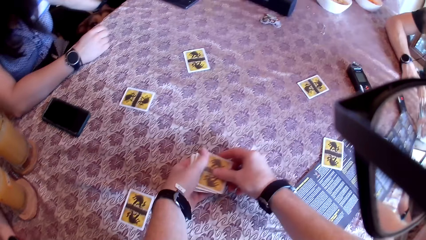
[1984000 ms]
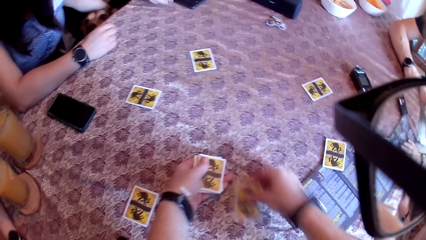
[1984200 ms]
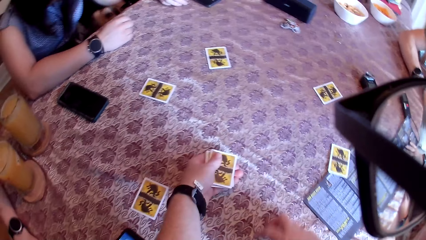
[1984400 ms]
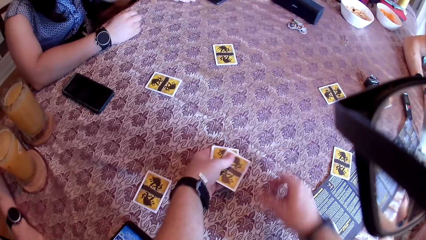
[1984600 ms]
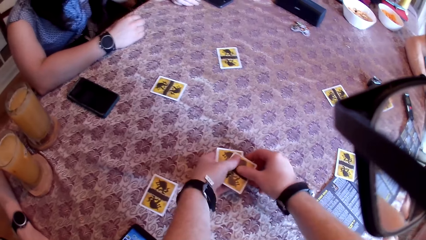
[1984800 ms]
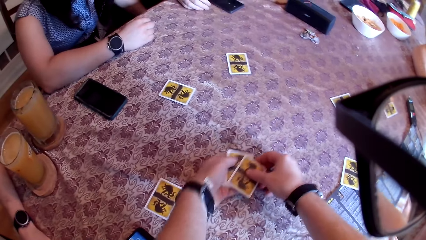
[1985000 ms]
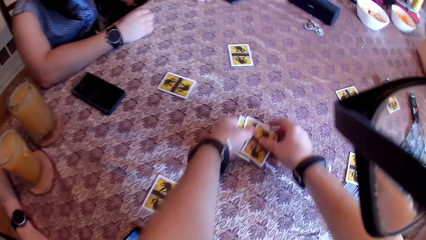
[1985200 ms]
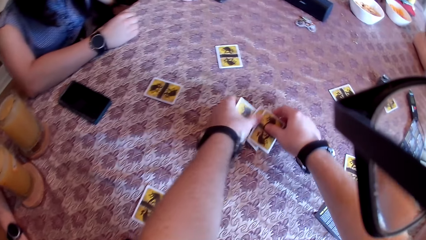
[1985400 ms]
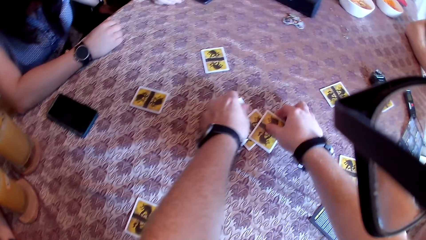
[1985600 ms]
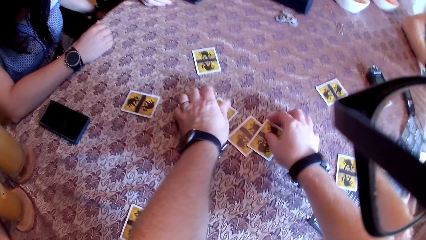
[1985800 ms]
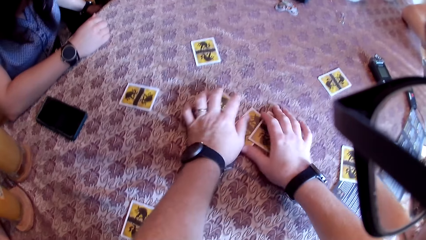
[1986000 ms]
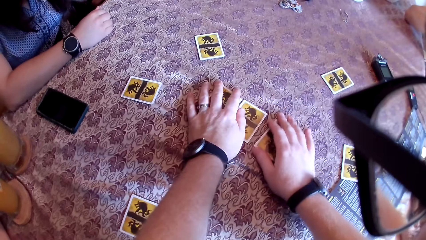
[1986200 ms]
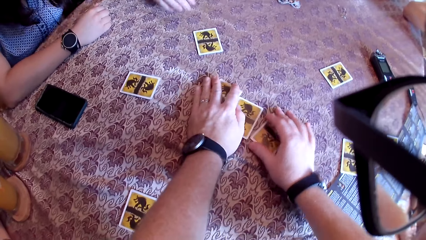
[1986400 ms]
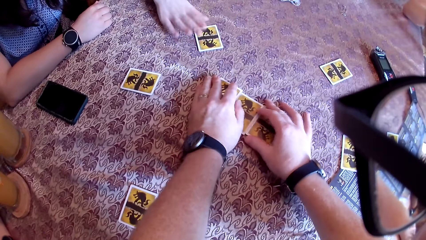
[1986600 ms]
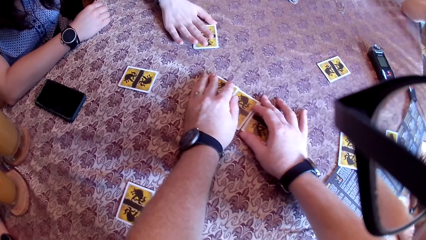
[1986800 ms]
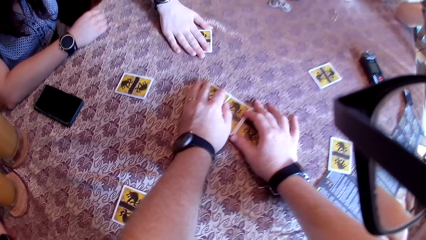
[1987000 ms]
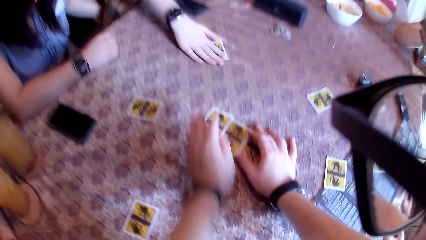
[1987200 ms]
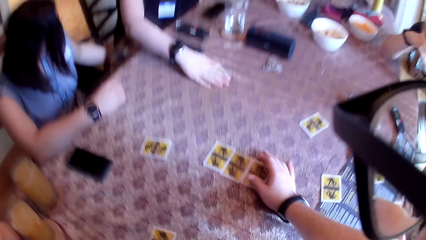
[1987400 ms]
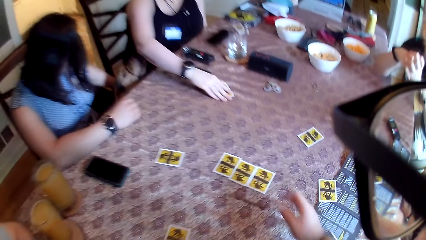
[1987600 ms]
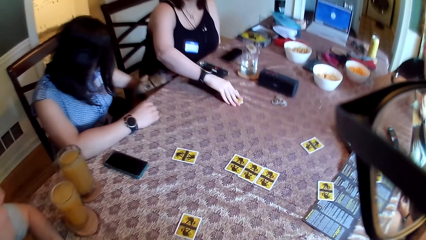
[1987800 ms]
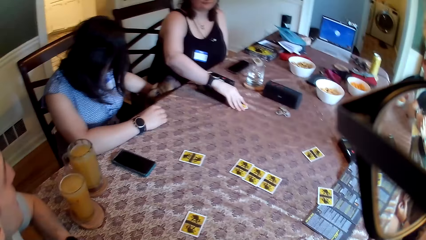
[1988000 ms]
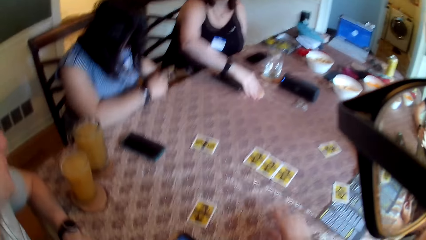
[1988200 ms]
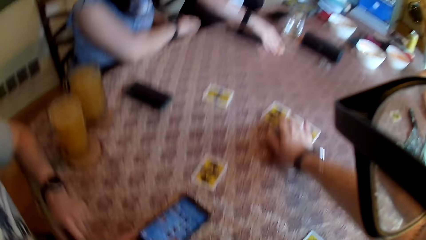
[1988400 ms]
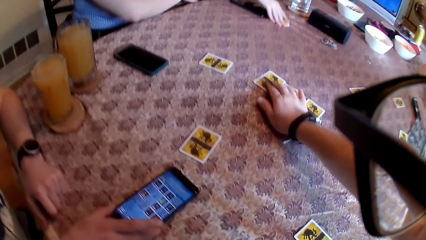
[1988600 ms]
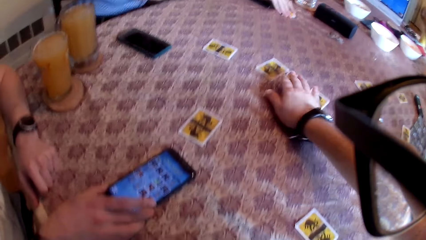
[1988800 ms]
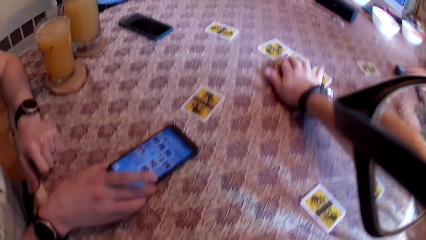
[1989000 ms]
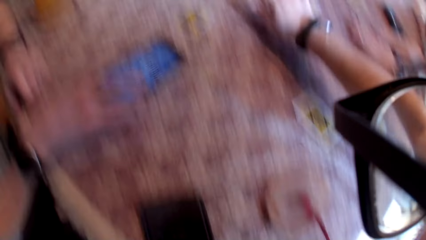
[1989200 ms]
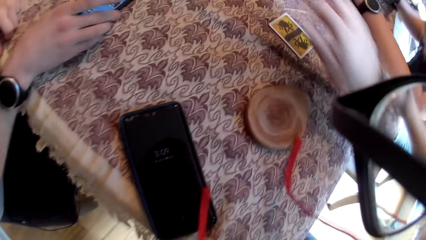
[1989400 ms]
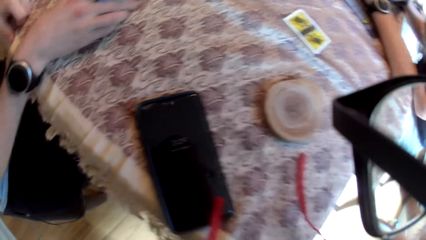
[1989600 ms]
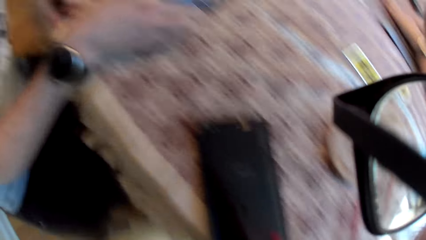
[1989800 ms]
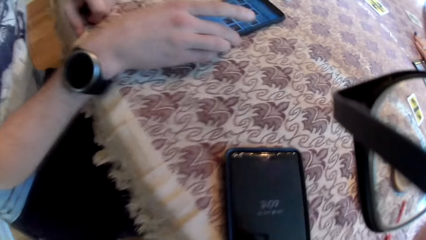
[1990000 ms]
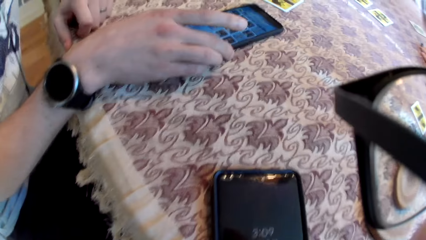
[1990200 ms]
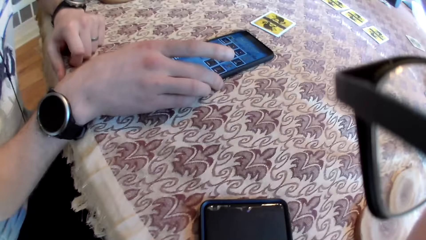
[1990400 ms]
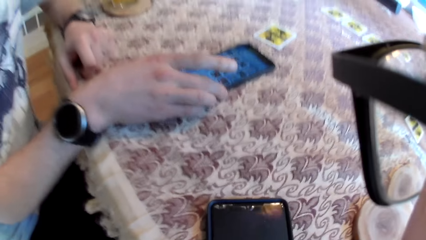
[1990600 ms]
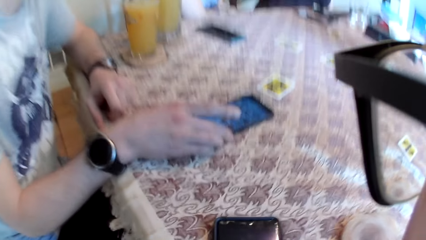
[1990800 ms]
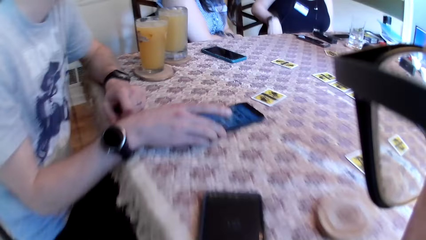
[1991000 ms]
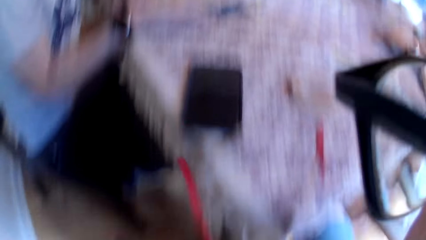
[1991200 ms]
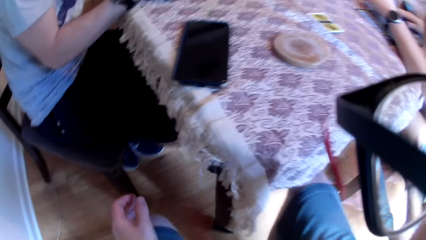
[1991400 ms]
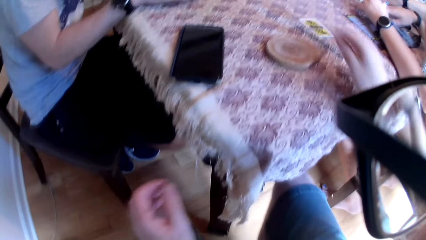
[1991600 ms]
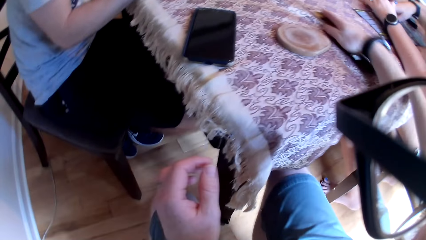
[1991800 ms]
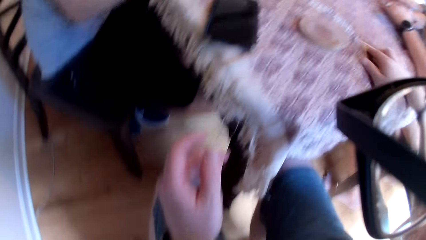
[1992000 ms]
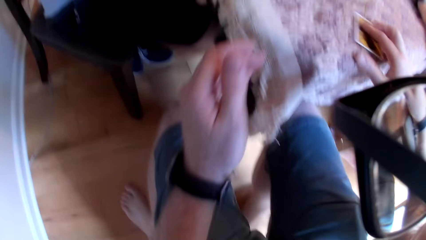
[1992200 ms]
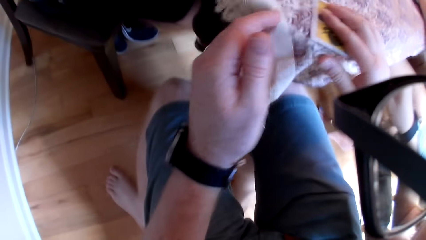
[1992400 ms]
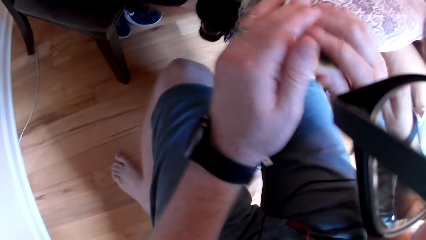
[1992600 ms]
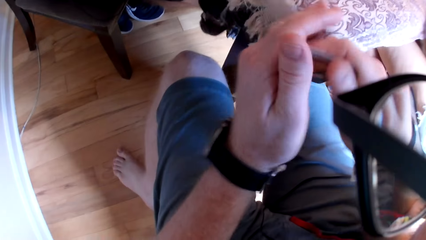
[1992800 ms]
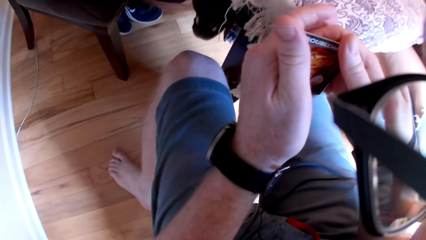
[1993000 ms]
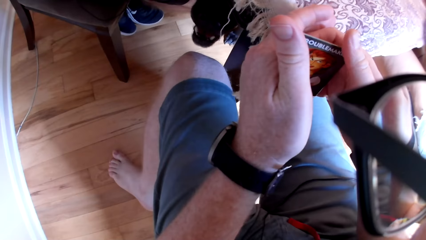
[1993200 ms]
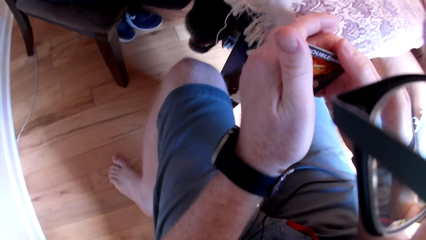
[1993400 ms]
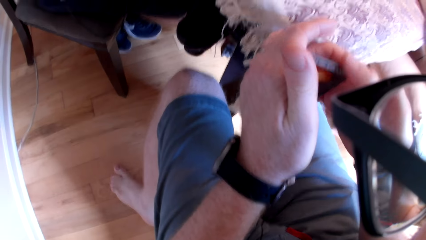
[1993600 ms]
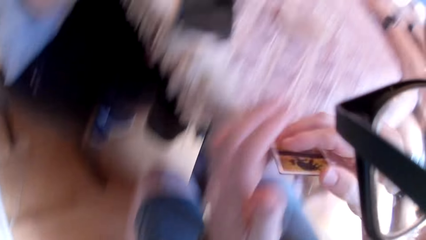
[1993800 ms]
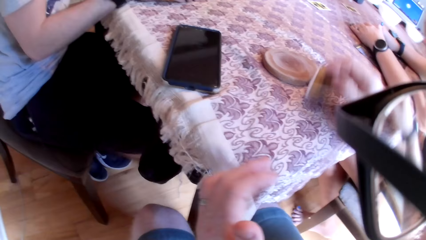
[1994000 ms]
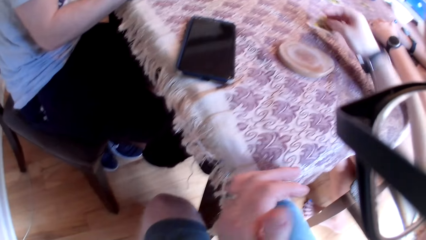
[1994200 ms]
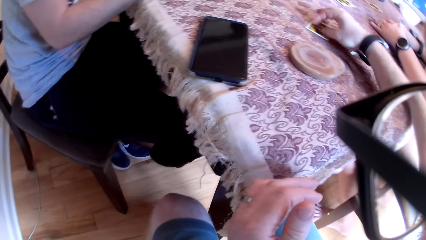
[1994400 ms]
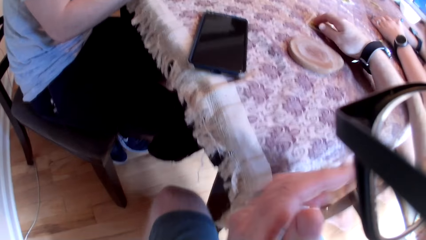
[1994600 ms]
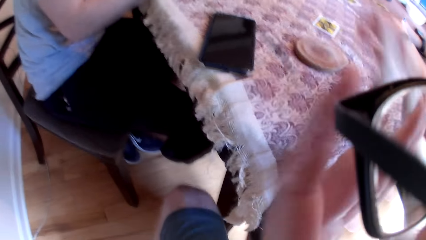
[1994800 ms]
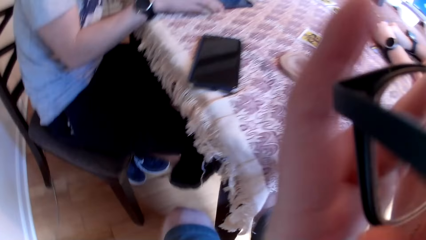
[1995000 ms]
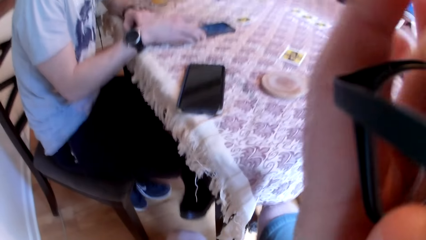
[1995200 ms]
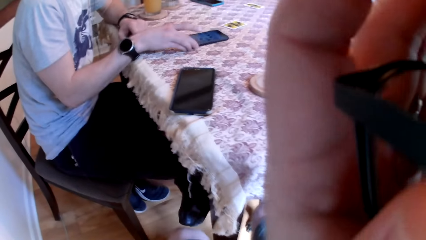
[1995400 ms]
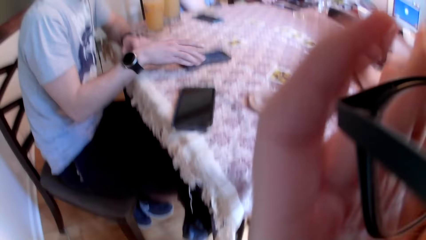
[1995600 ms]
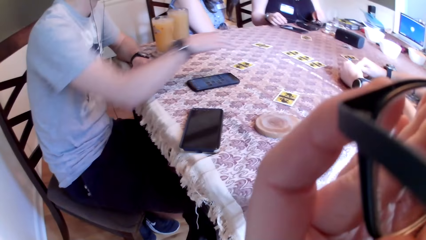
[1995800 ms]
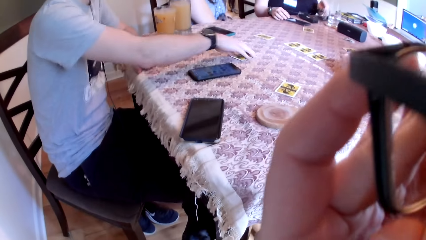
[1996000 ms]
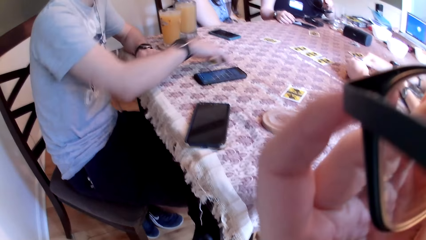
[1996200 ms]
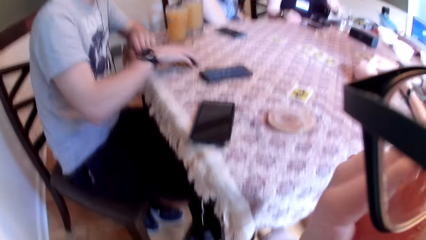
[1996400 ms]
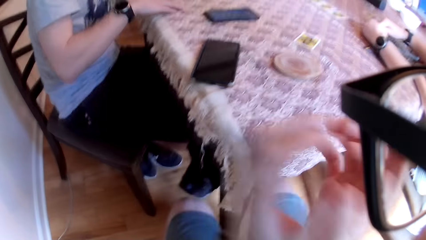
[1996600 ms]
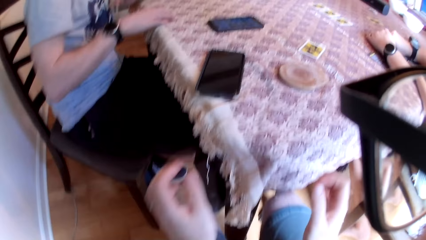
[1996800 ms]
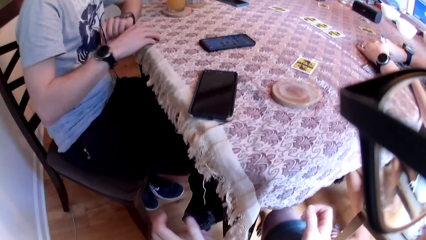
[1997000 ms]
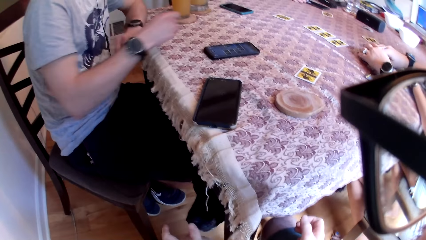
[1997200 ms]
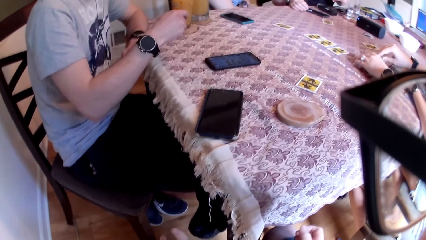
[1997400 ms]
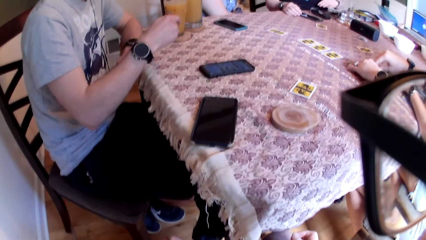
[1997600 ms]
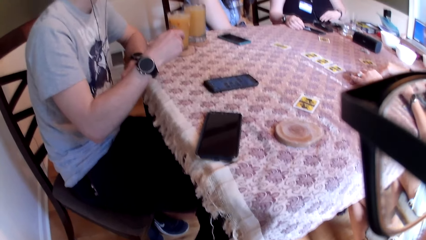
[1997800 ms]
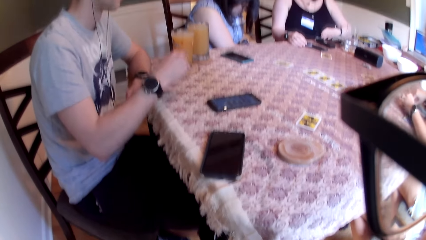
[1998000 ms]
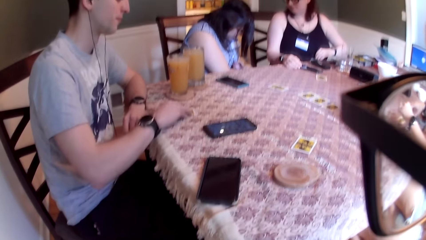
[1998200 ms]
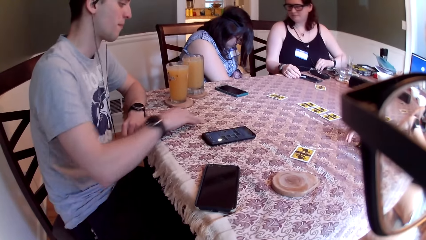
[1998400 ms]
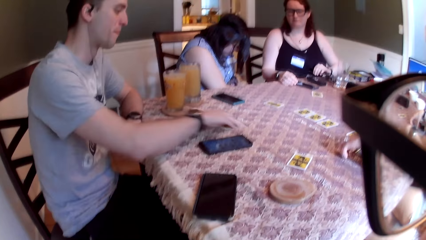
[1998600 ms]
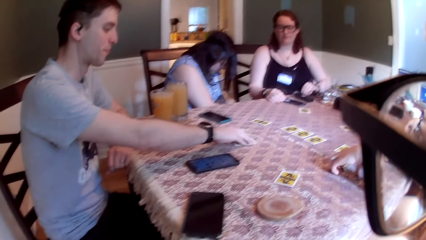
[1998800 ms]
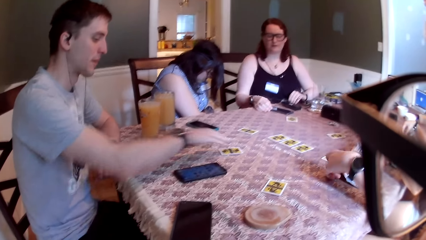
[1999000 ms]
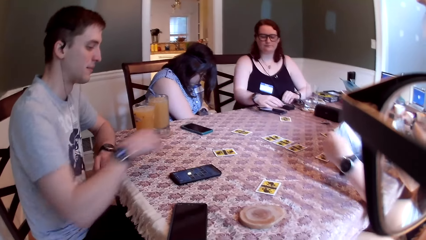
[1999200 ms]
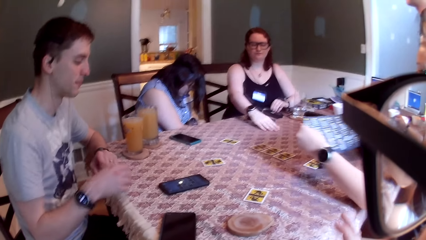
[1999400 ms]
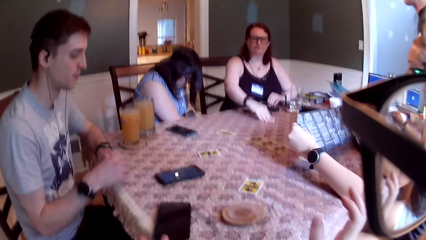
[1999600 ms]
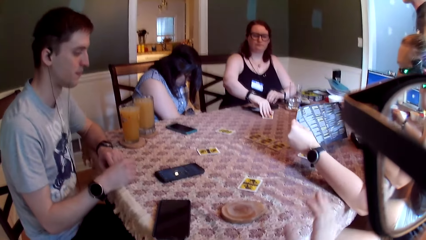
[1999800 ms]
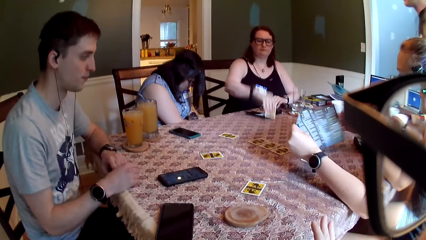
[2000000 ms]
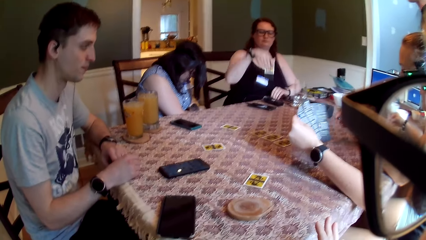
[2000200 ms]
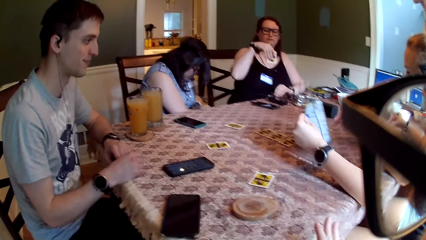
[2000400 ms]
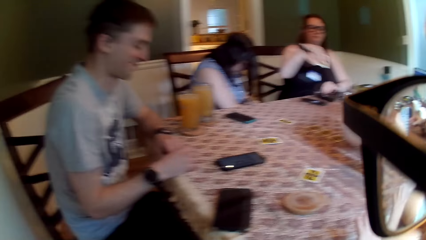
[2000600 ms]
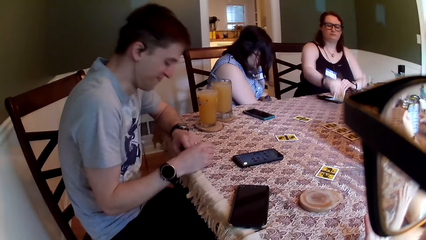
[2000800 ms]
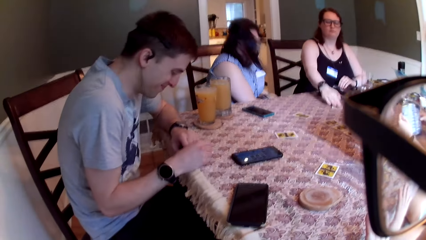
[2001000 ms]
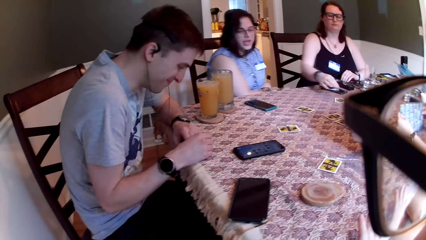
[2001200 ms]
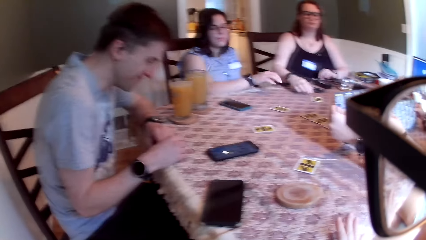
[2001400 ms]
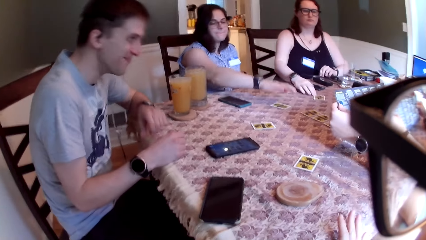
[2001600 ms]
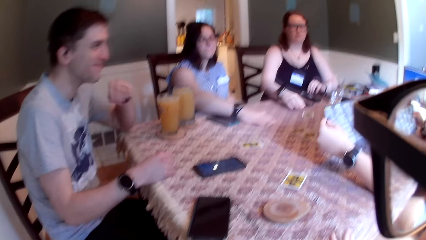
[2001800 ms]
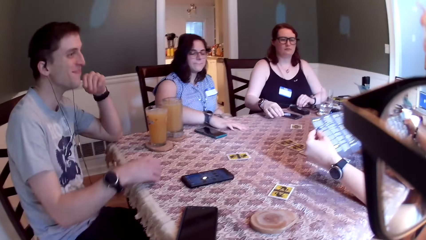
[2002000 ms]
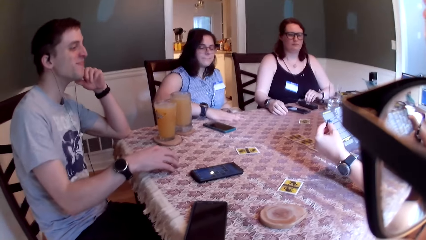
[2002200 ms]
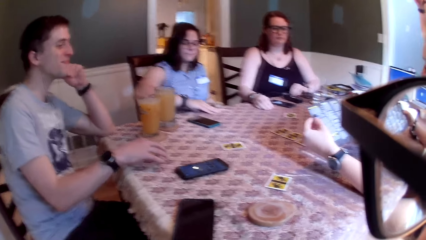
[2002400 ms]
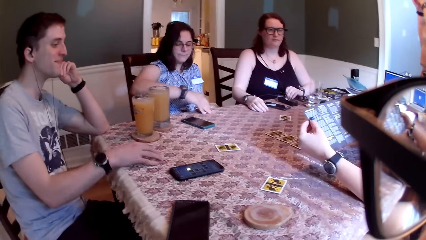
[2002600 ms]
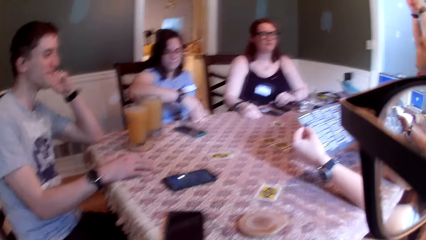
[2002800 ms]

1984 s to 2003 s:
The camera wearer spreads out three cards on the table with both hands. A woman interacts with a dog. Another woman shifts a card on the table with her right hand. The camera wearer adjusts the cards on the table with his right hand. He shifts the cards on the table with his right hand. He sits on the chair. He shifts the card on the table with his right hand. He picks cards from the table. He holds the card with both hands. He stares at the cards. He puts the card on the table with his right hand. He adjusts his eyeglasses with his left hand. A man shifts a phone on the table with his right hand. The man holds the phone on the table. The man takes the card from the table with his right hand. The camera wearer converses with the group of people at the table. The man puts the card on the table with his right hand. The man shifts the card on the table with his right hand. A third woman picks up the brochure with her left hand. The second woman picks up the card from the table with her right hand. The third woman reads the brochure. The second woman puts the card on the table with her right hand. The camera wearer puts the card on the table. The first woman takes the card from the table with her right hand.
